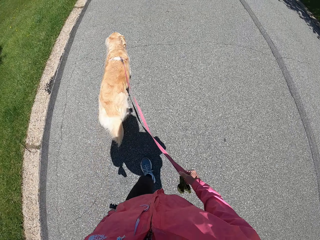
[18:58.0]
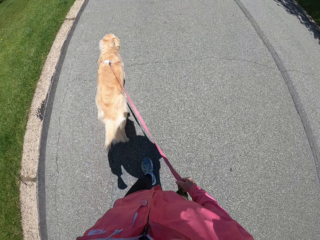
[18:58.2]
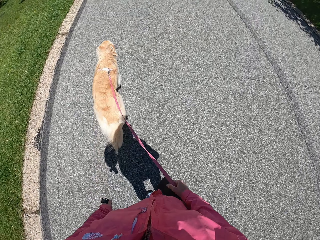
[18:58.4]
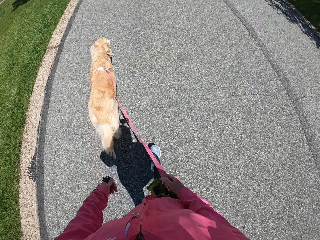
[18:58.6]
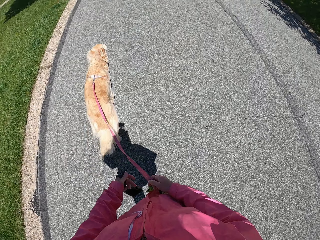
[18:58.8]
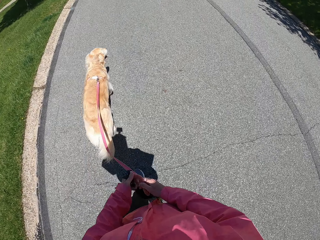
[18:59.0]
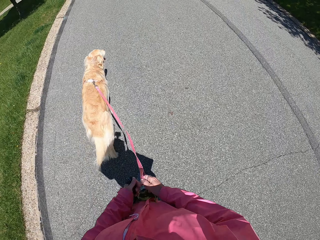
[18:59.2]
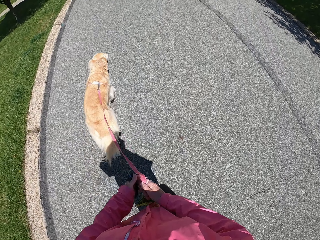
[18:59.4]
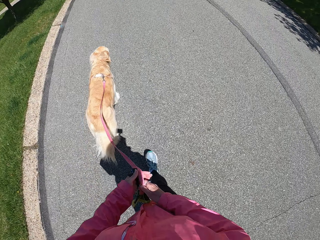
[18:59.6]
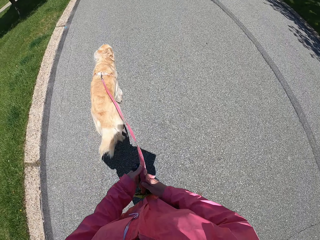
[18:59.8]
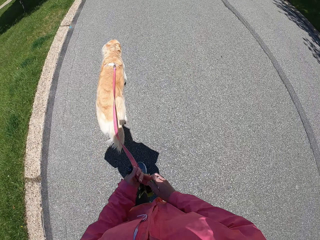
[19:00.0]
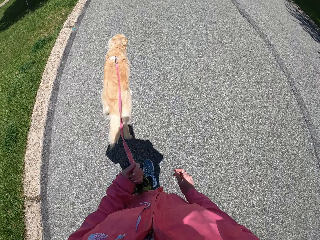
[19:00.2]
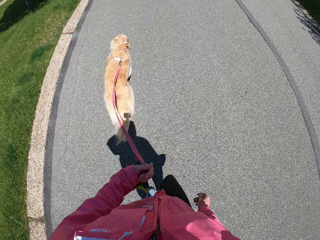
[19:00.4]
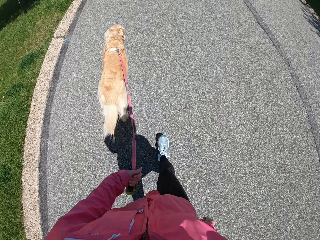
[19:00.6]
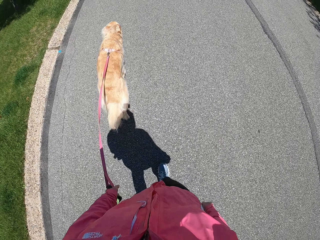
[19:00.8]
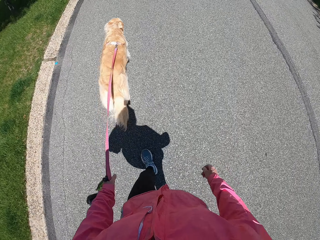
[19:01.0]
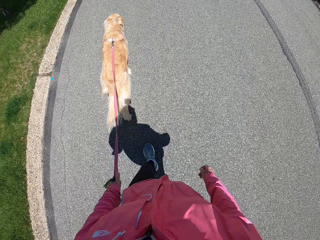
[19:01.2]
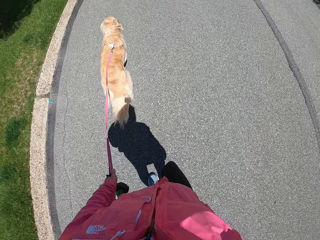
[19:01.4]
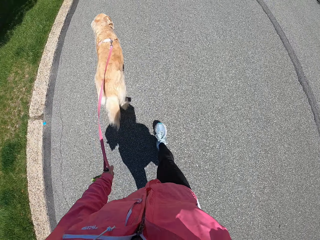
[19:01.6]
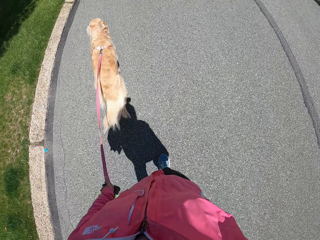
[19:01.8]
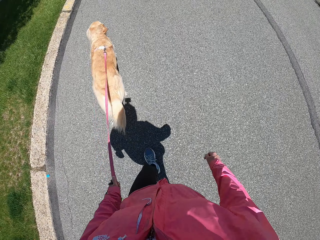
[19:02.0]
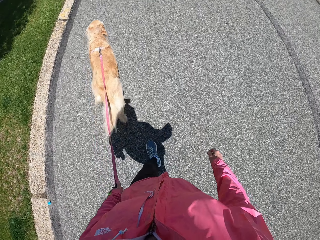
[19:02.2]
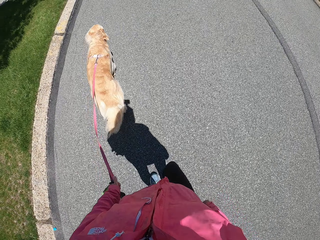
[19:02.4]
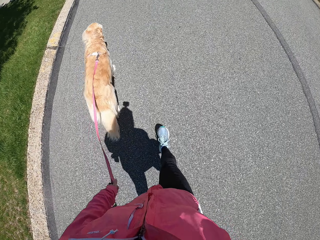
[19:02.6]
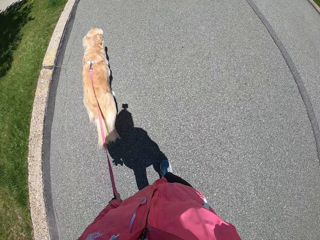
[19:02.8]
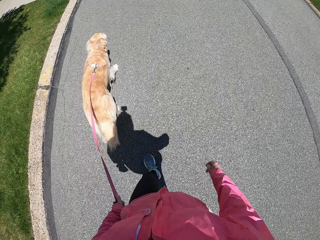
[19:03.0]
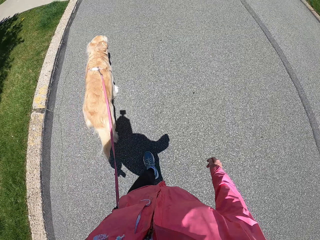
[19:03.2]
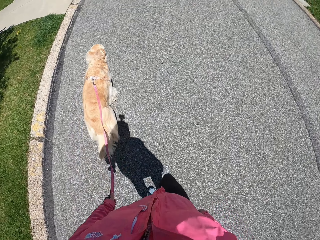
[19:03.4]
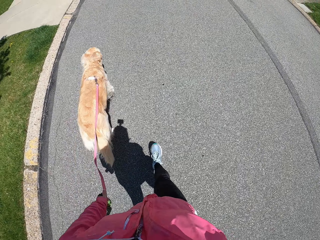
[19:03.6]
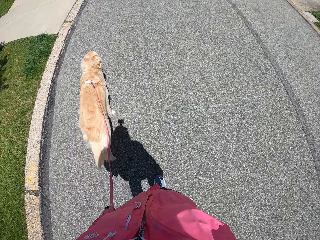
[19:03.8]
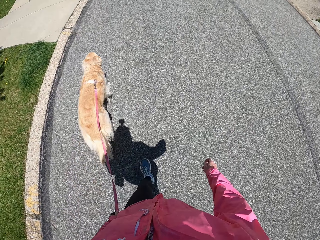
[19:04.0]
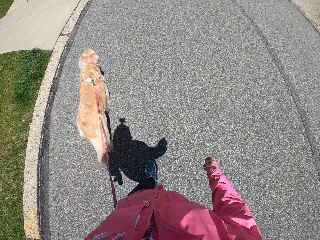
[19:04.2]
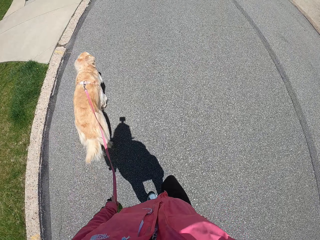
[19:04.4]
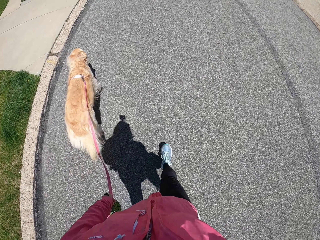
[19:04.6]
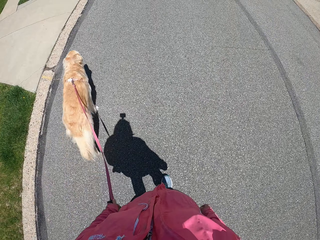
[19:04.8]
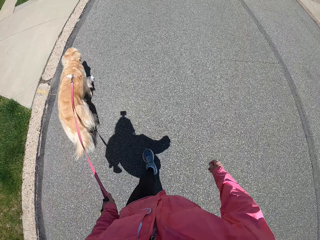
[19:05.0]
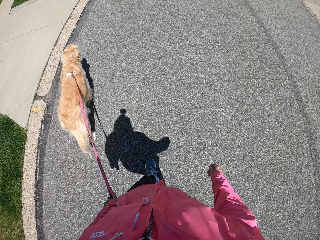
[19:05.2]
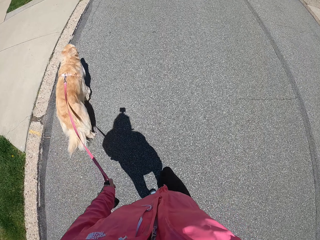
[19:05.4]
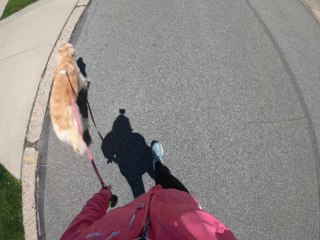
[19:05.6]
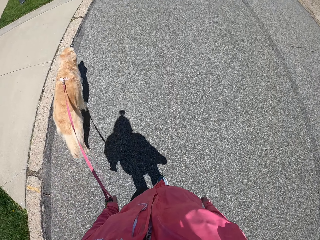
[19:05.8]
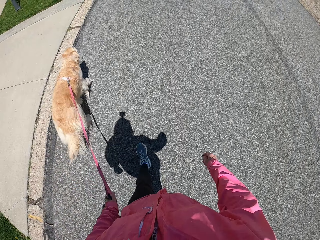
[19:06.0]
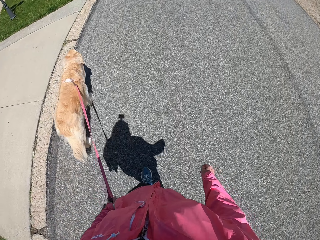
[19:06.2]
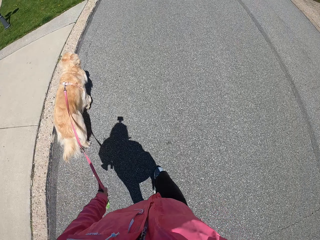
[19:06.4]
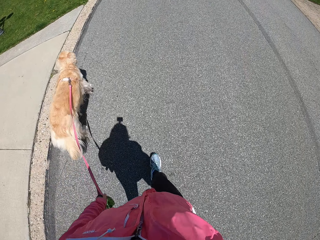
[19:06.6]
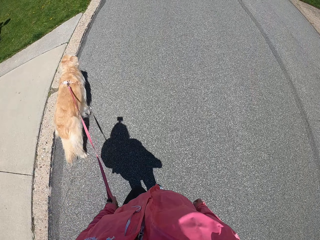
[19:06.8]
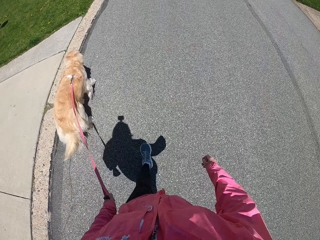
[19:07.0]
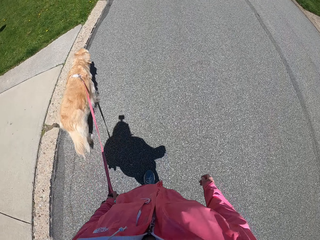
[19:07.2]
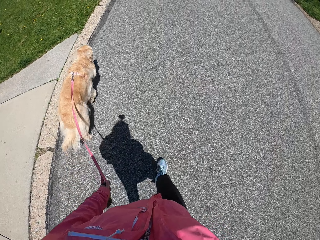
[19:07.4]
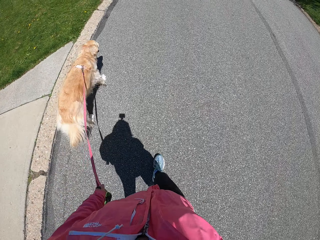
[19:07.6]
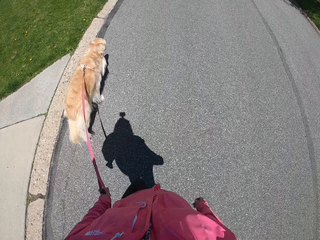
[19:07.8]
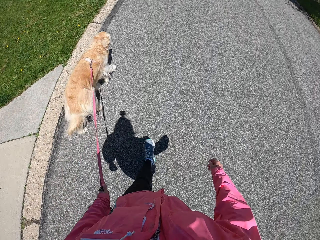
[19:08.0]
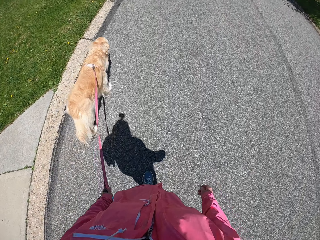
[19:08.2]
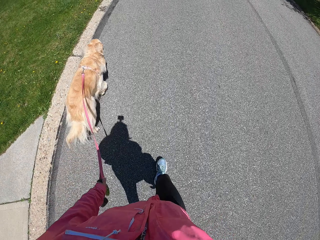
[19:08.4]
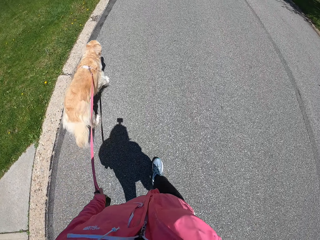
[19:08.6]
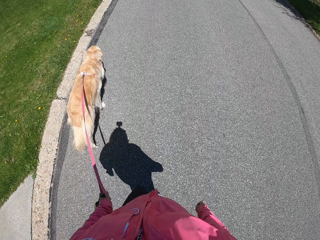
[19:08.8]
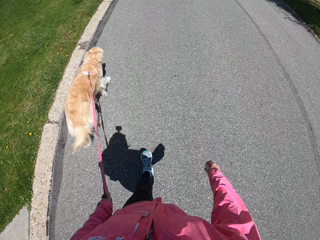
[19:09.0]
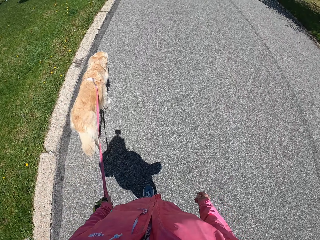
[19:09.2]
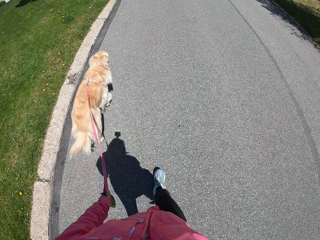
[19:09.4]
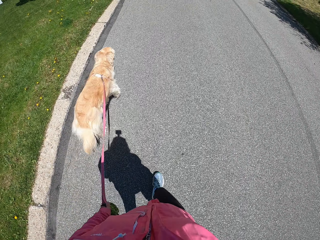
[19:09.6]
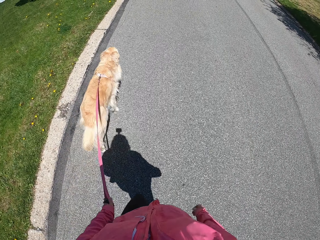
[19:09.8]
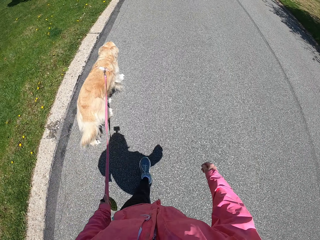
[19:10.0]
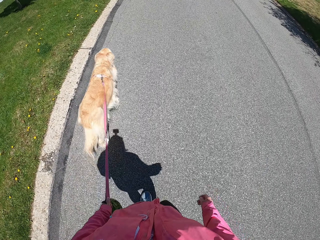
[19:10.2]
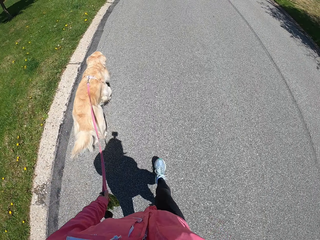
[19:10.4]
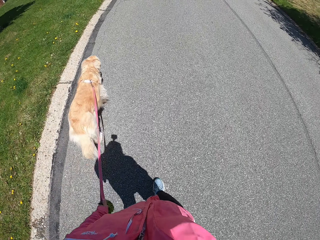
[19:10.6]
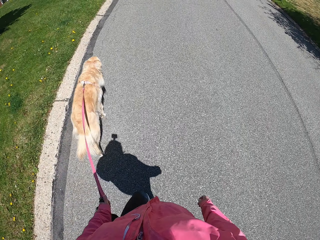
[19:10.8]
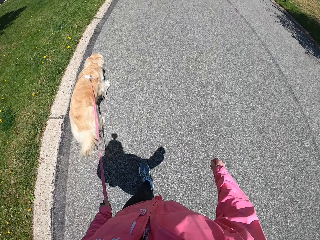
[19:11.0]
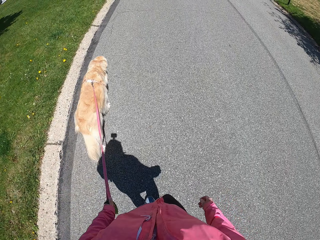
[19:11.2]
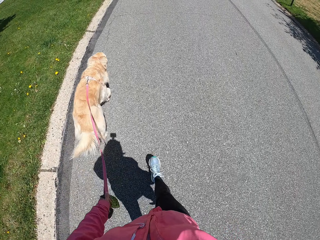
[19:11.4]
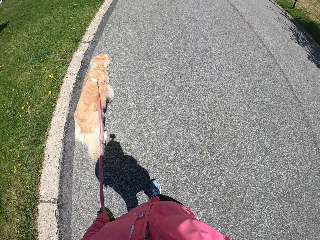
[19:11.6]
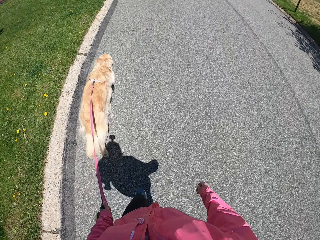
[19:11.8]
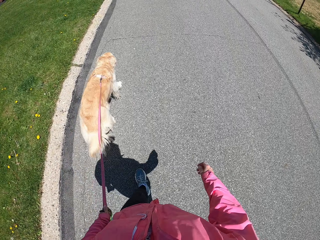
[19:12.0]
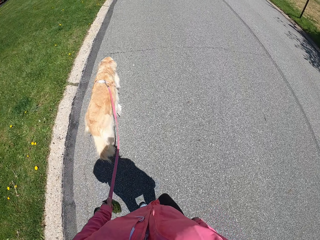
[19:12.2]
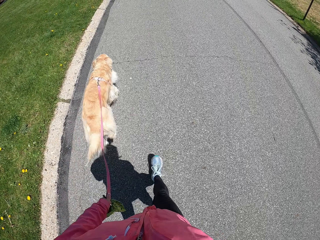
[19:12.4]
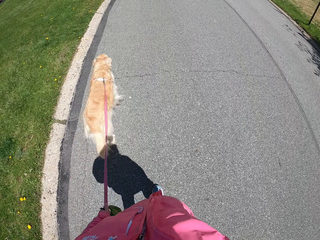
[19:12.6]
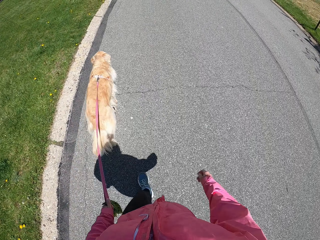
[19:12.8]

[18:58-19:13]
The camera wearer holds the rope with both hands. They change the rope from the right hand to the left hand. They take the leash with the other hand. They walk on the road with the dog.

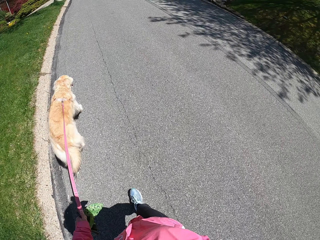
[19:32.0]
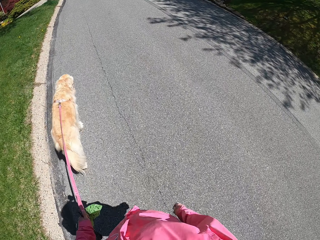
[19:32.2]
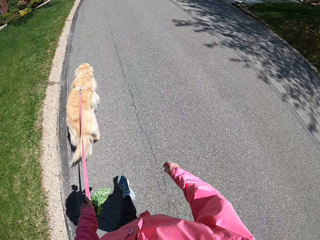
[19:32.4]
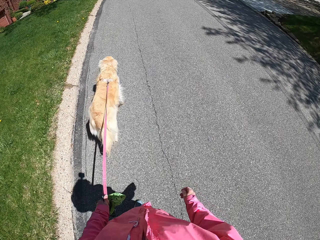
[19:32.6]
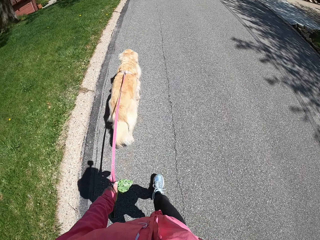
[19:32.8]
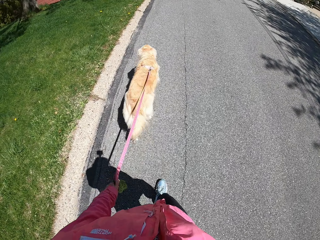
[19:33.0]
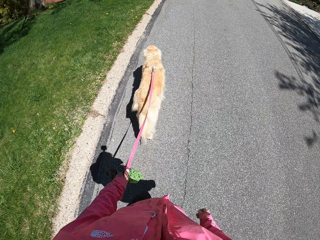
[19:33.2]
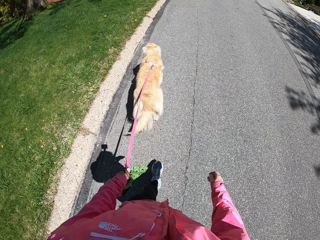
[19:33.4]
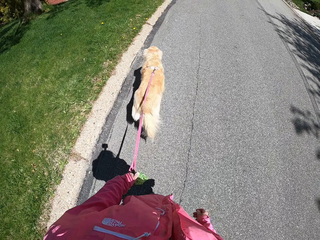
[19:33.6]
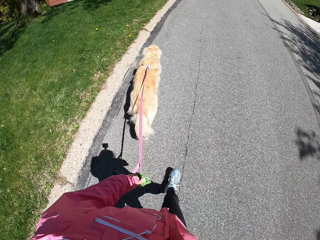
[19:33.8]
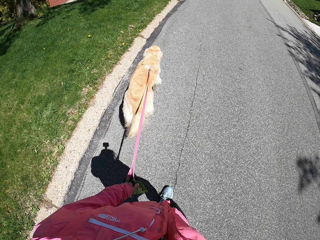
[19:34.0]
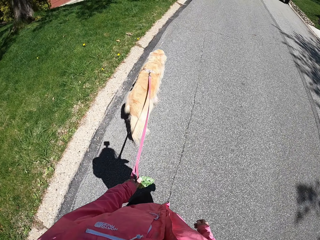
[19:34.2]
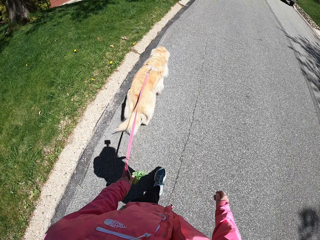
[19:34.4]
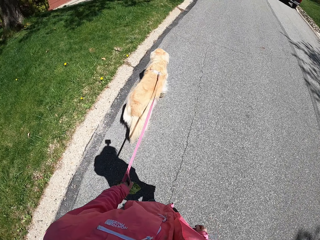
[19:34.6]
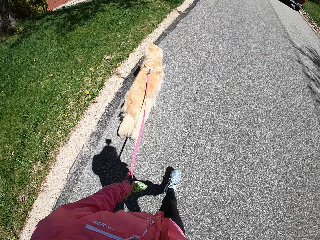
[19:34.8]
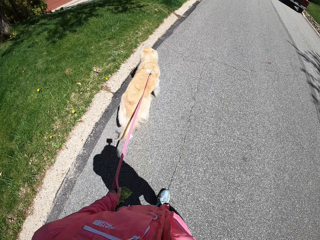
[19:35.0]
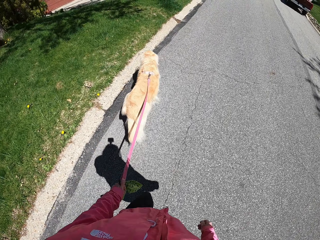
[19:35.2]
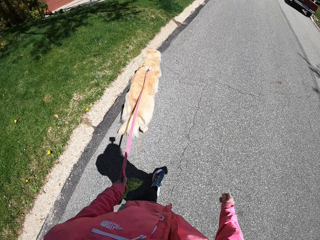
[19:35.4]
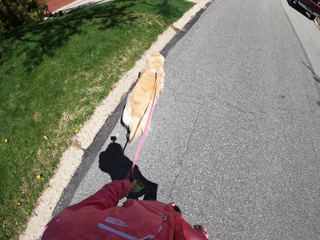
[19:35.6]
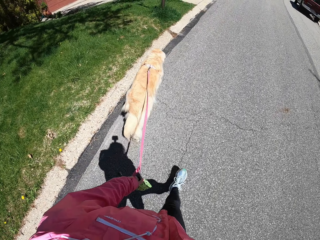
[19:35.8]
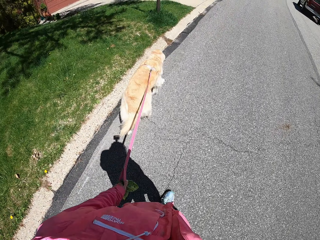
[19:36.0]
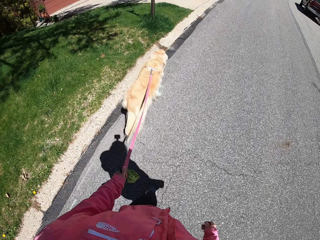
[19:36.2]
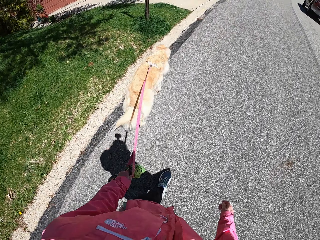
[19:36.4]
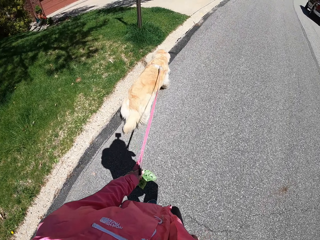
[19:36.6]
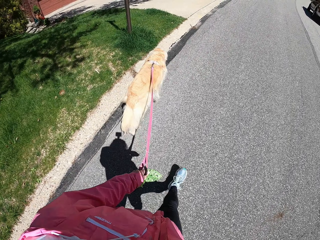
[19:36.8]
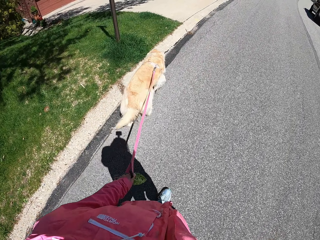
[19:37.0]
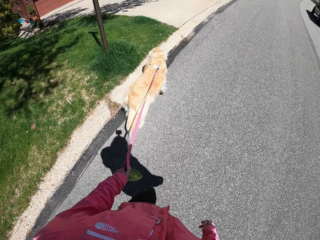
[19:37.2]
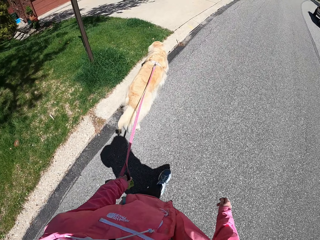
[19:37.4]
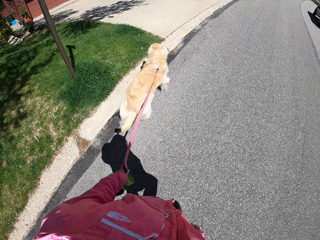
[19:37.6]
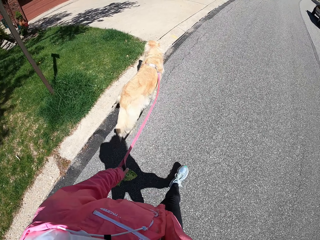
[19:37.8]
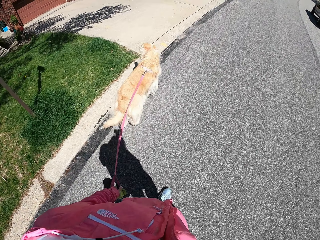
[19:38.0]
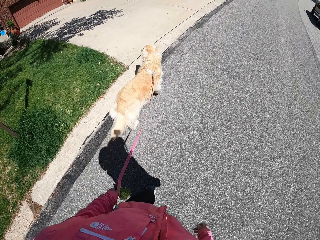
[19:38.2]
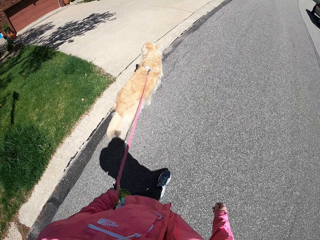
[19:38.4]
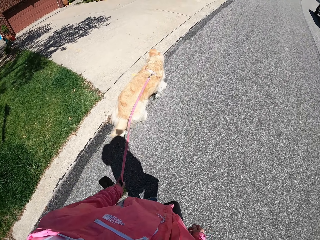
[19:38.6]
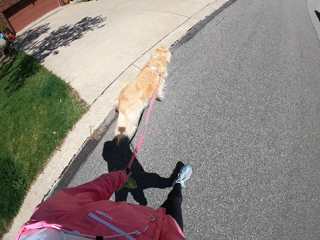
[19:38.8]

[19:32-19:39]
The camera wearer looks on the grass.
